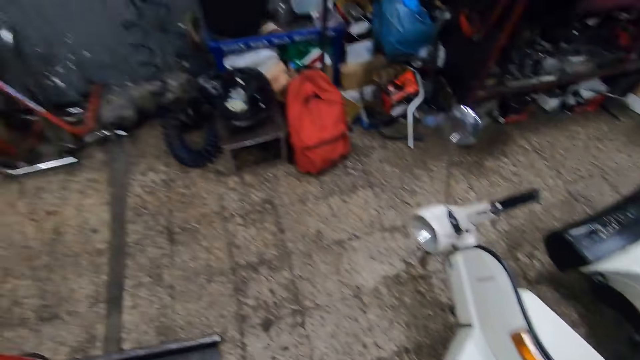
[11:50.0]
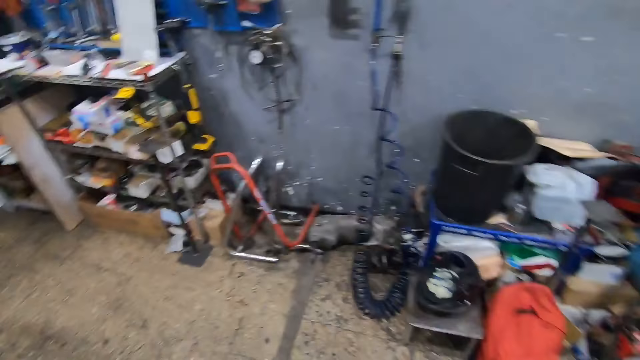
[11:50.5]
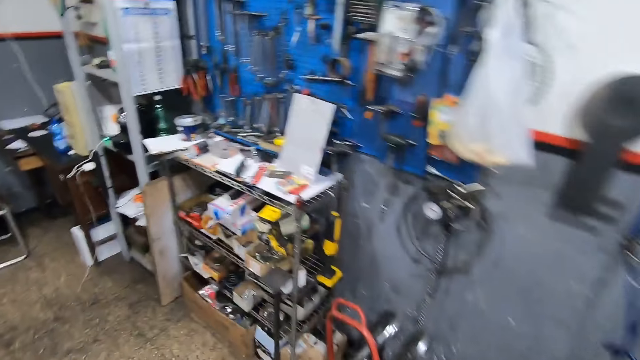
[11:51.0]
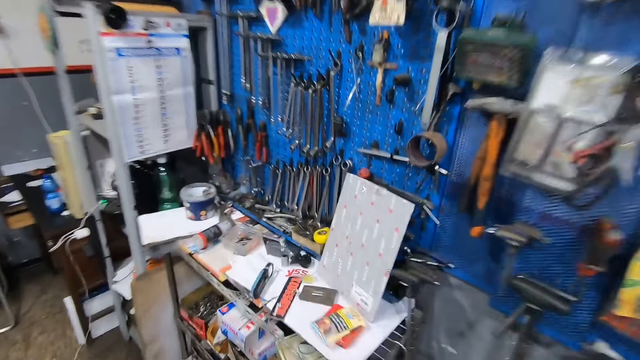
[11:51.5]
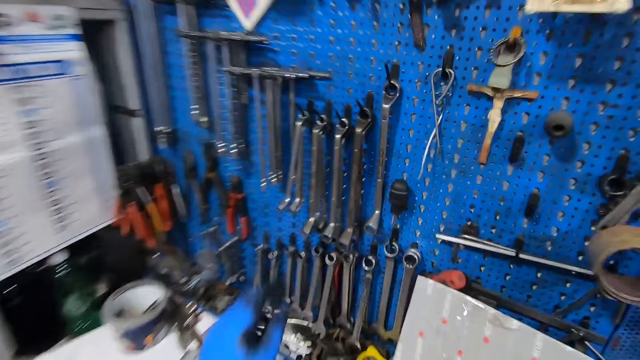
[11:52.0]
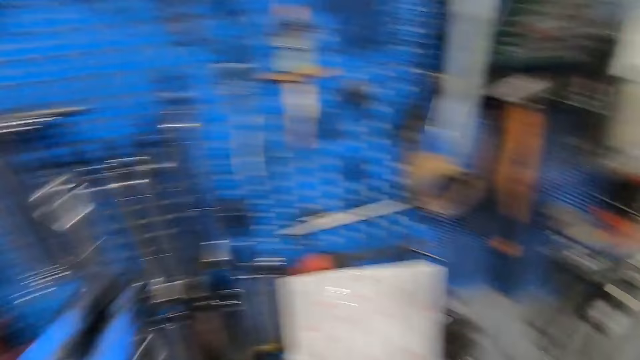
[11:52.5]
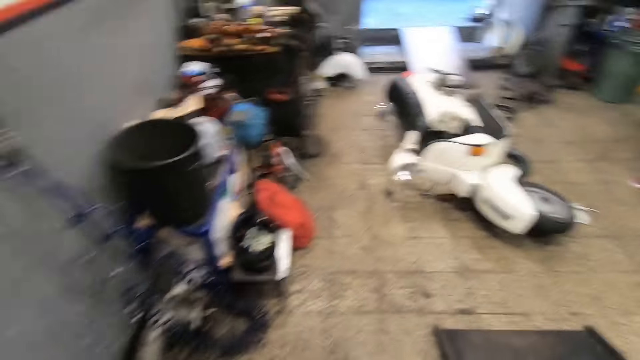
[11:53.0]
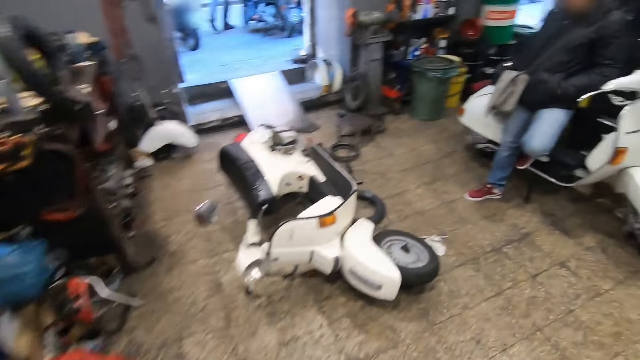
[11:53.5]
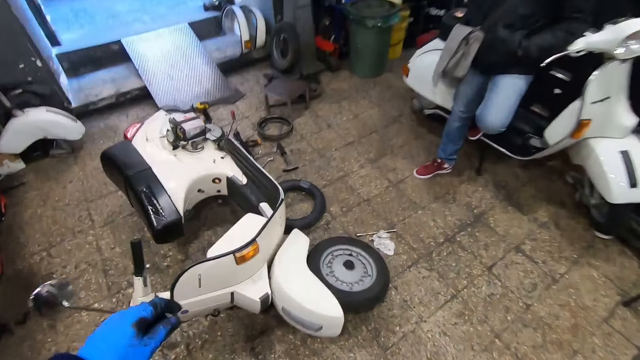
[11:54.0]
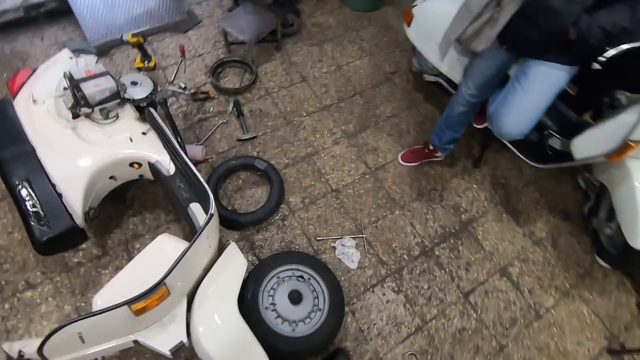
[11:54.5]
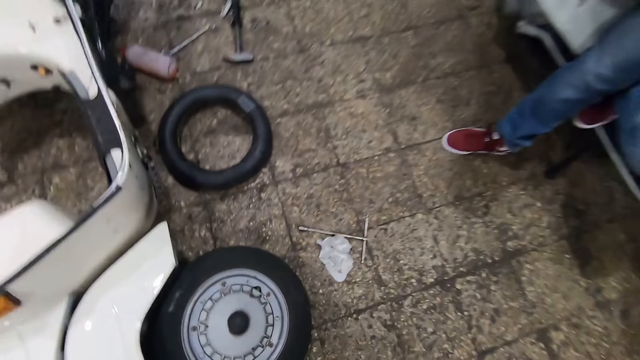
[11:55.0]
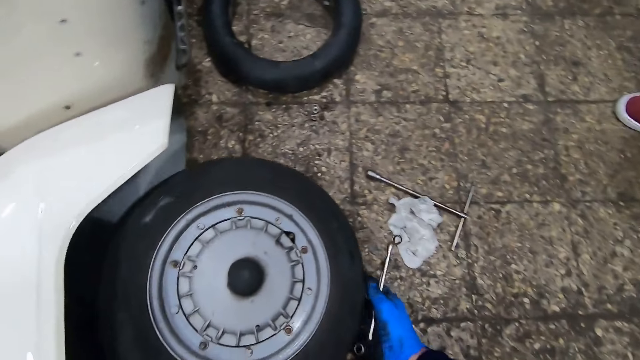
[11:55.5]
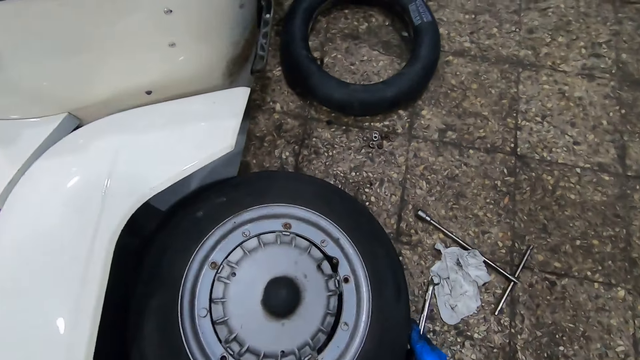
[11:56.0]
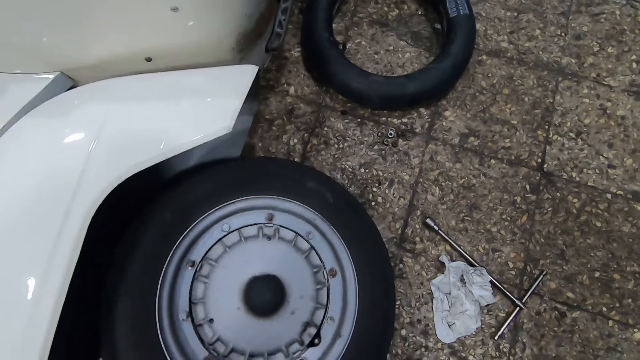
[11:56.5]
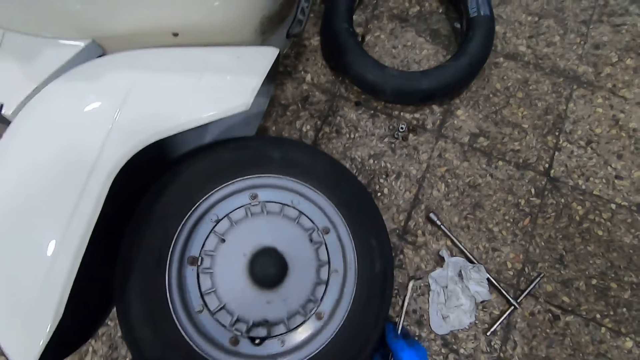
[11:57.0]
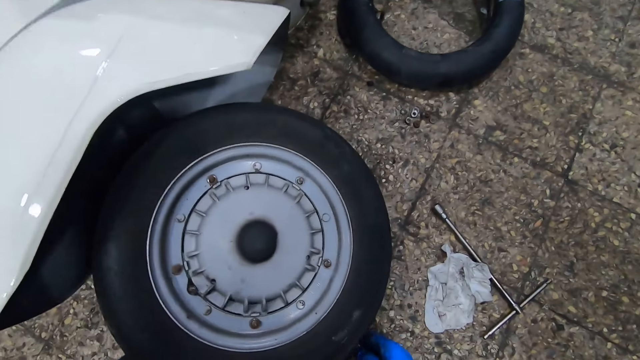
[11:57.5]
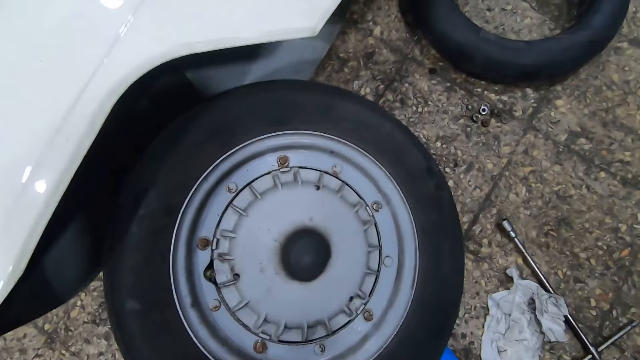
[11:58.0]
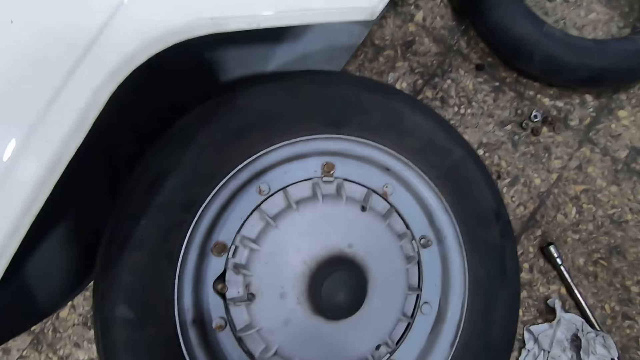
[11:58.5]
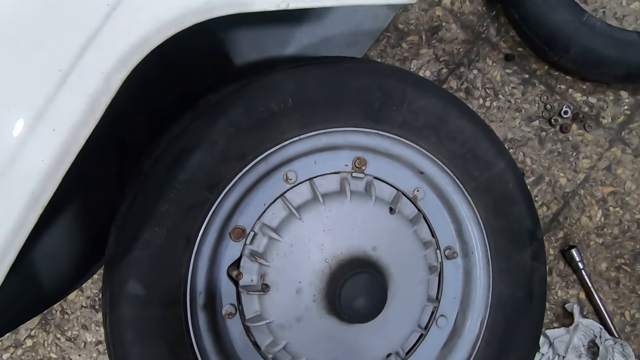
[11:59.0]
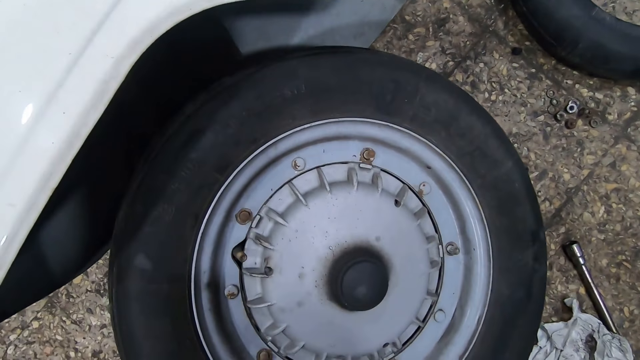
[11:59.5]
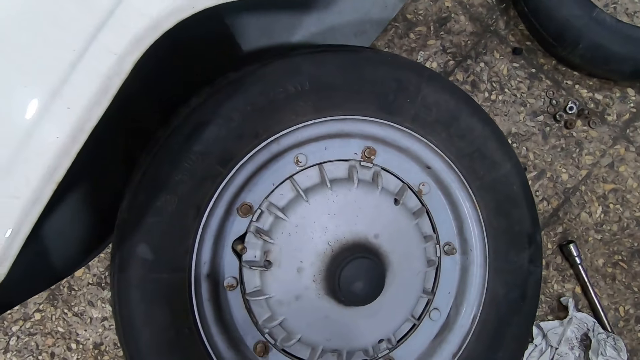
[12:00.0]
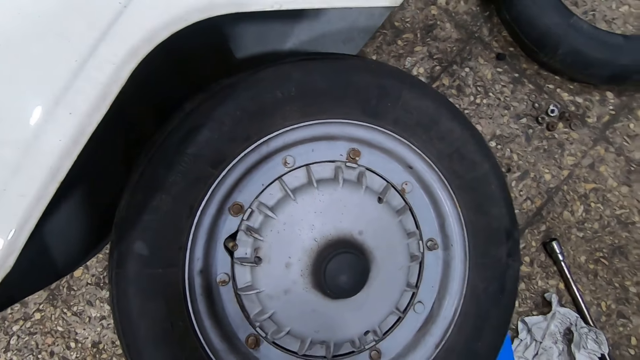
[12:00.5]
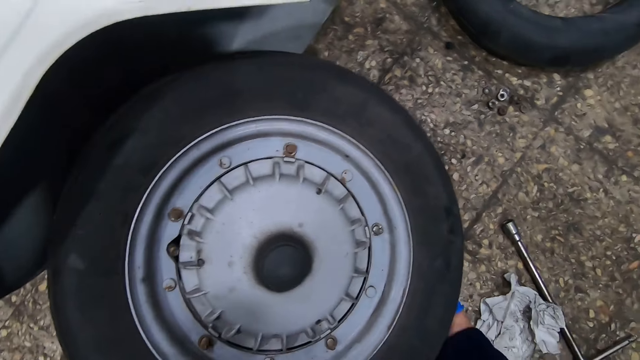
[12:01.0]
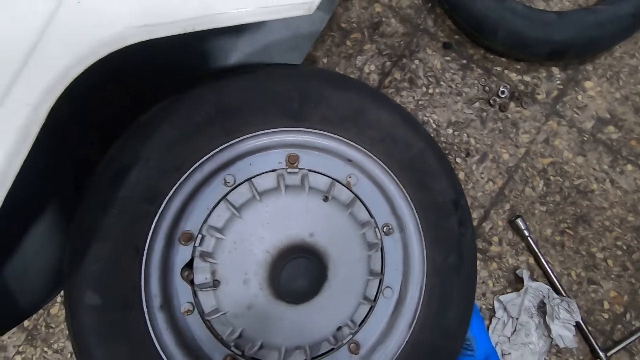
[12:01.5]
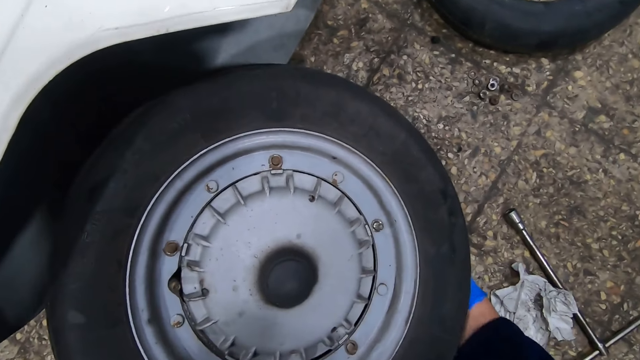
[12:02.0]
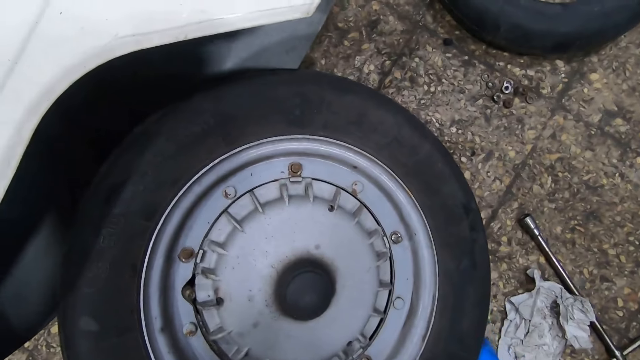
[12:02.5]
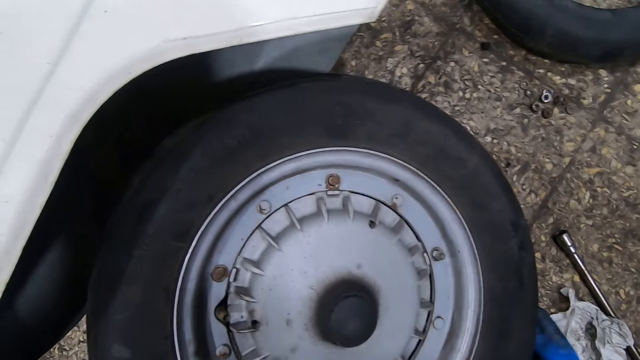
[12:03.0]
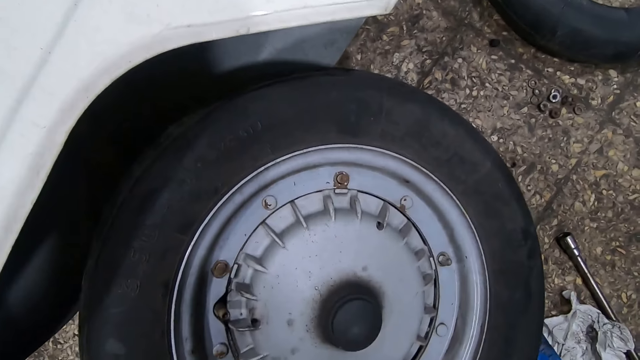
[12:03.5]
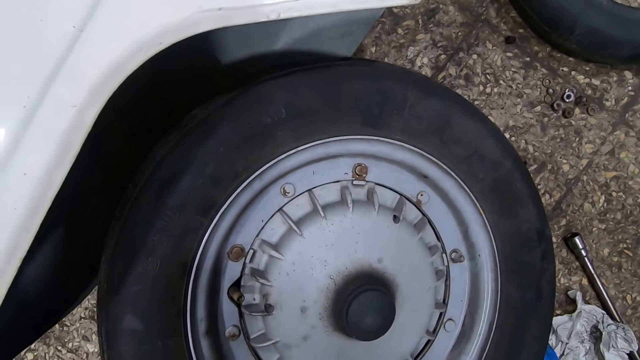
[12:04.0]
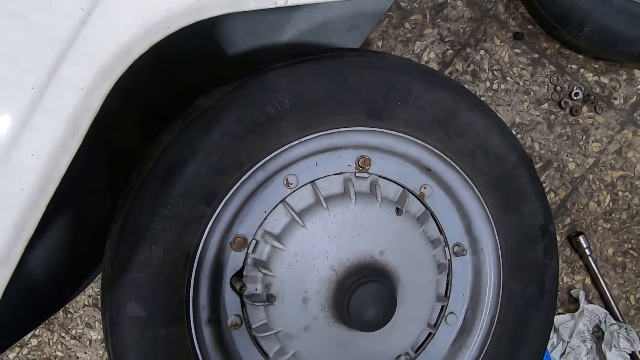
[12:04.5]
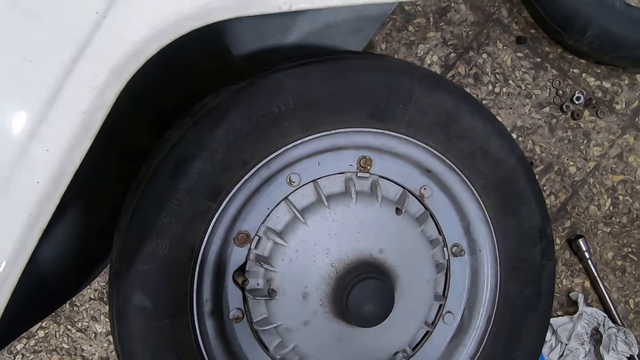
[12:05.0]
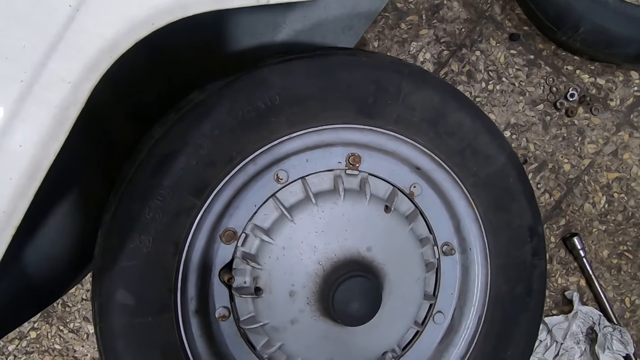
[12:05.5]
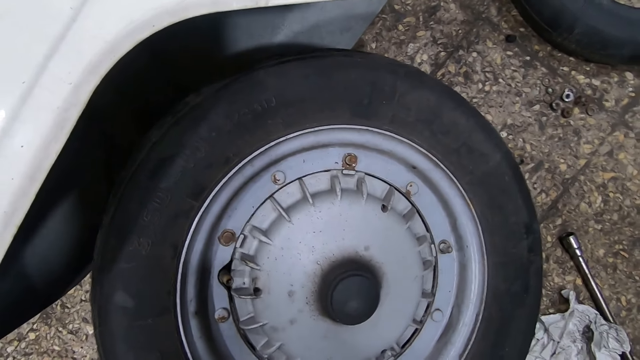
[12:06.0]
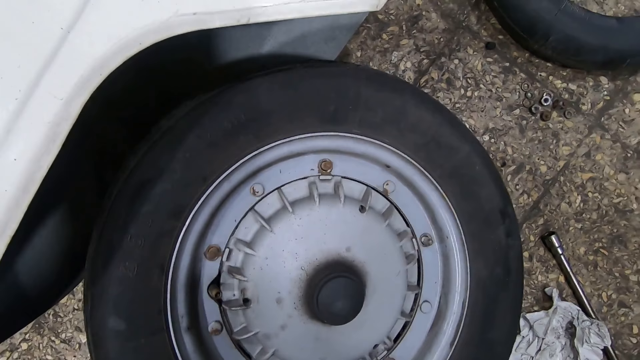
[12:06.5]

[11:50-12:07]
The camera wearer walks around the workshop. He picks up a wheel wrench from the wall with his left hand. He walks around the workshop. He rolls the tire of the motorcycle with both hands. He looks at the wheel and adjusts the wheel.

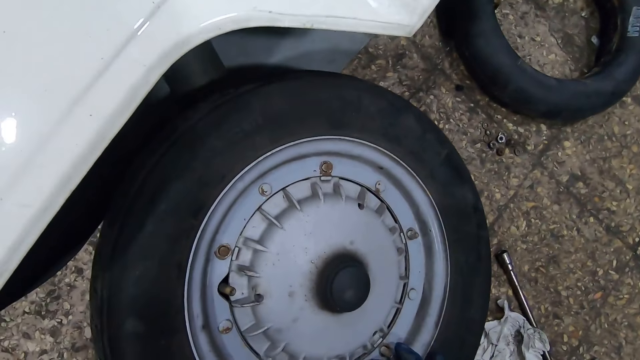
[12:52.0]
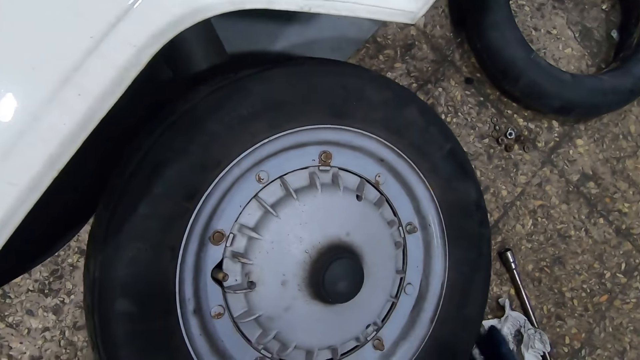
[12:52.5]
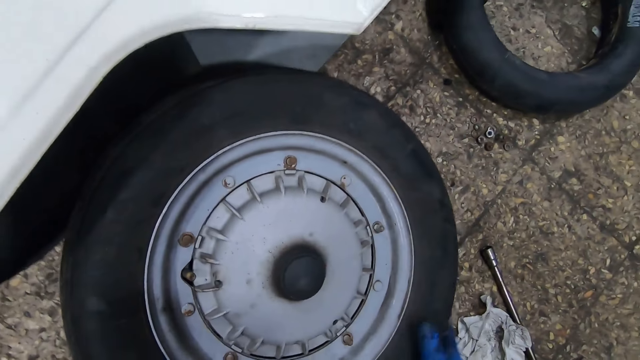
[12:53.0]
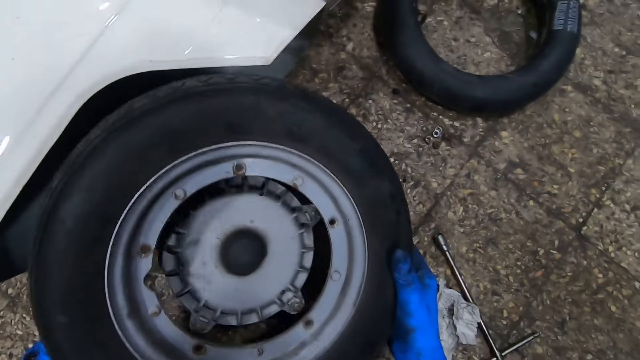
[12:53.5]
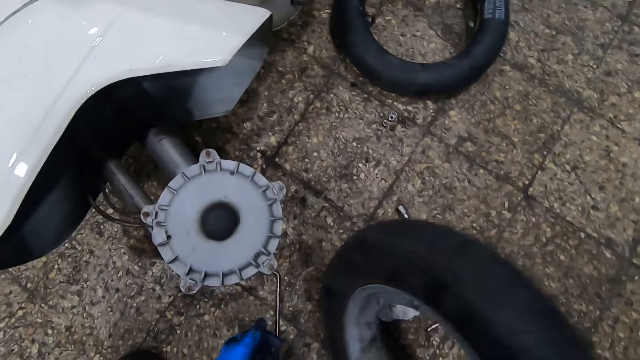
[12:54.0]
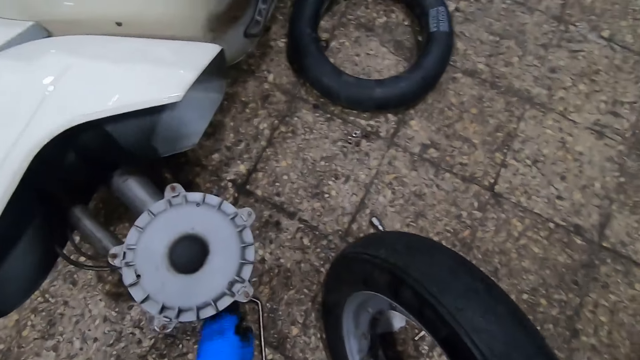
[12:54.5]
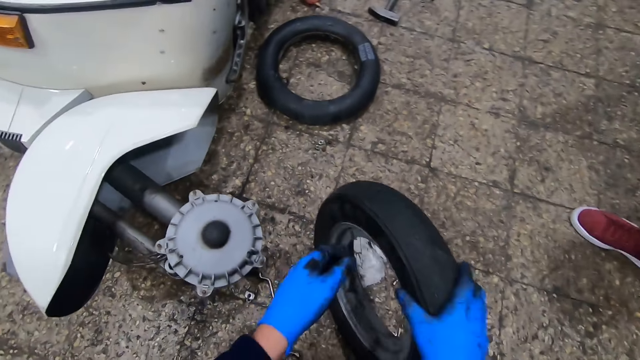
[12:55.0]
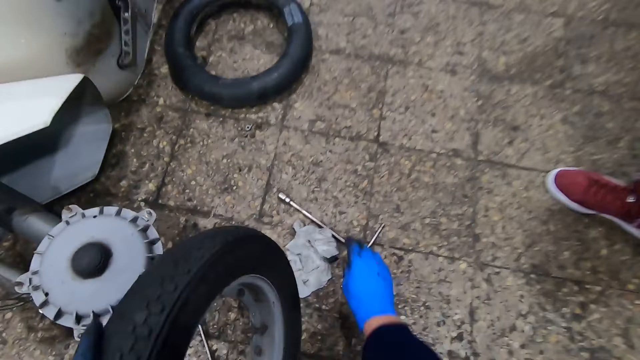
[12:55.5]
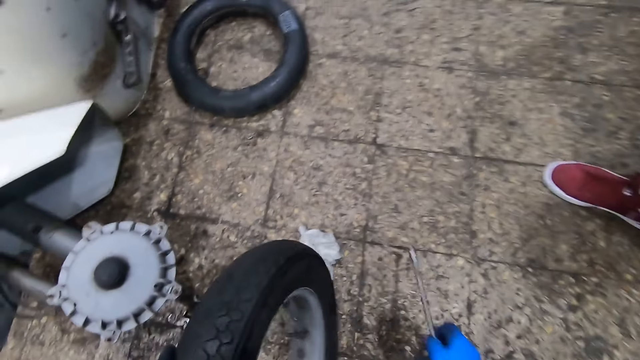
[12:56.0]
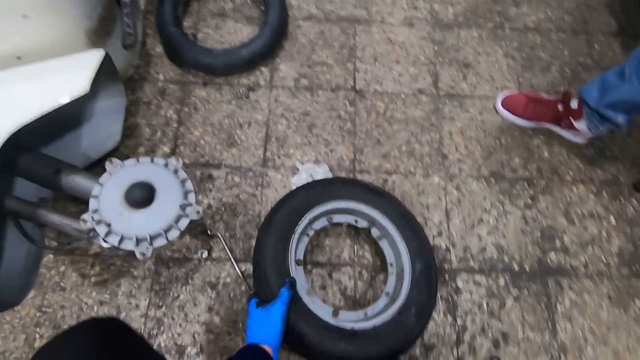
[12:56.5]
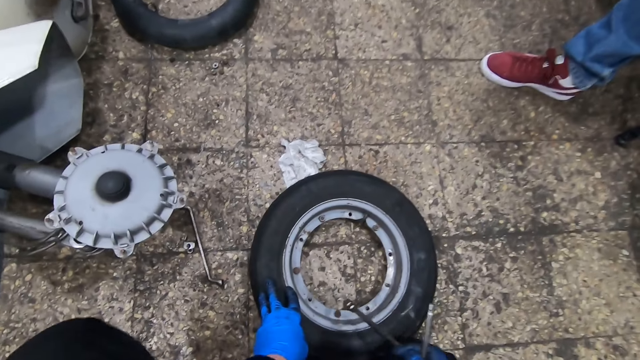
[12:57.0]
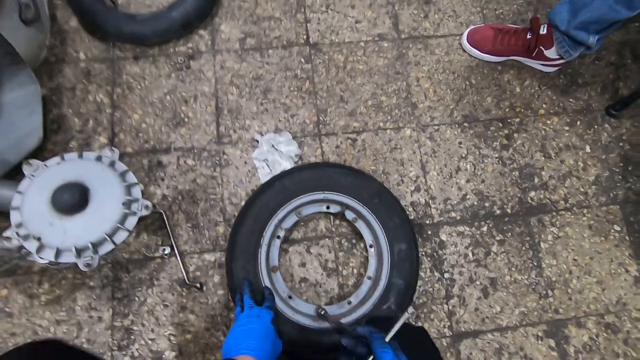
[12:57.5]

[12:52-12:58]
The camera wearer removes the tire from the motorcycle with both hands. He picks up the wheel wrench from the floor with his right hand. He places the tire on the floor.
